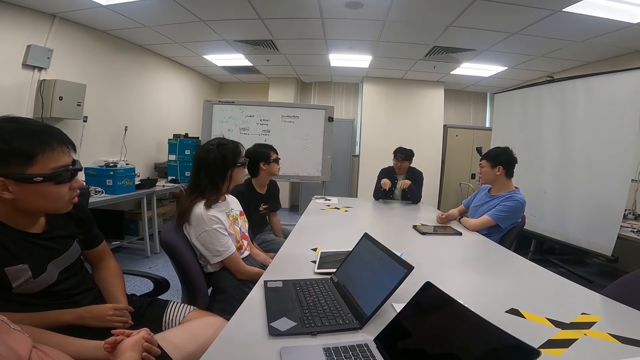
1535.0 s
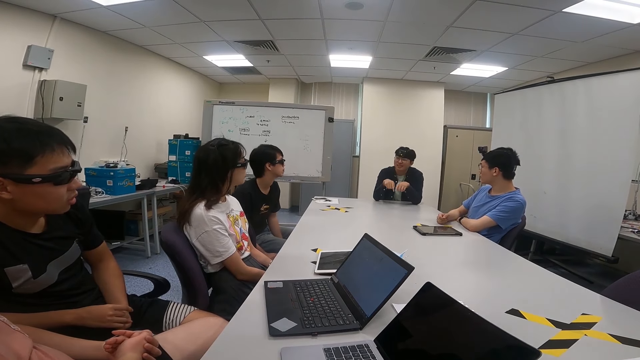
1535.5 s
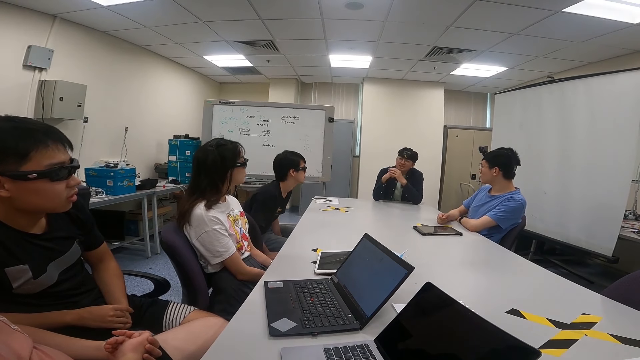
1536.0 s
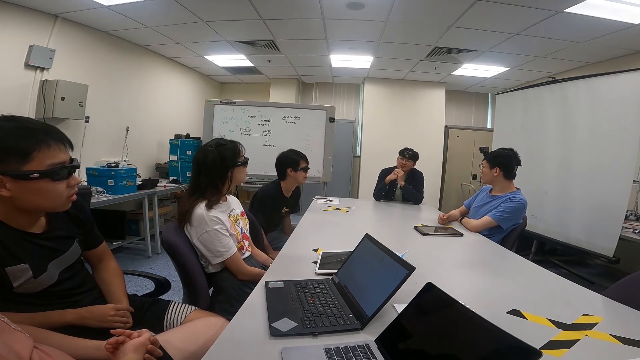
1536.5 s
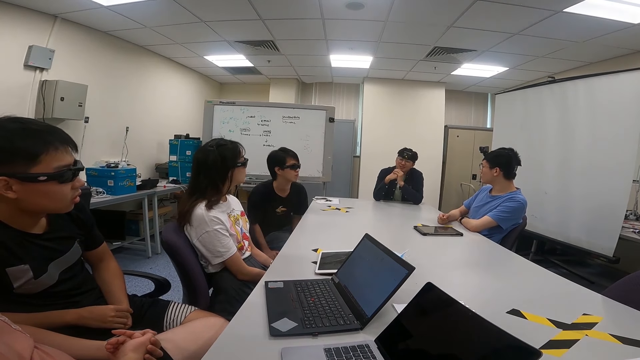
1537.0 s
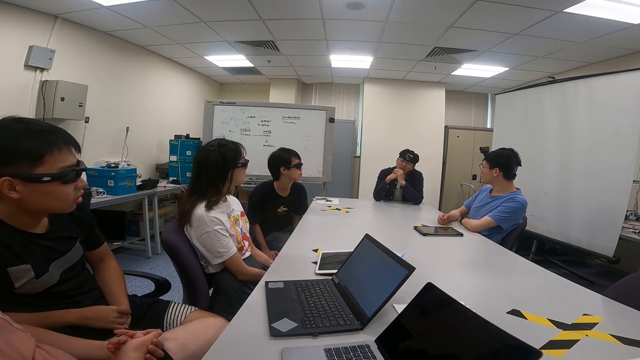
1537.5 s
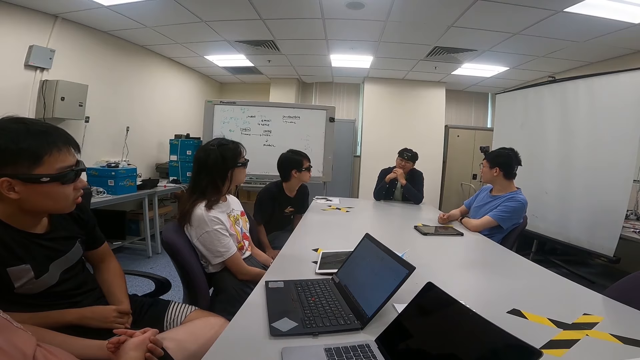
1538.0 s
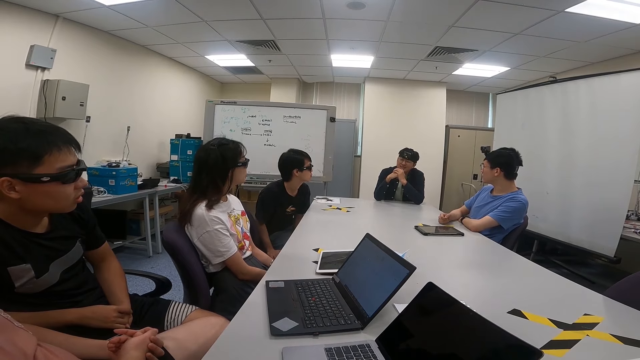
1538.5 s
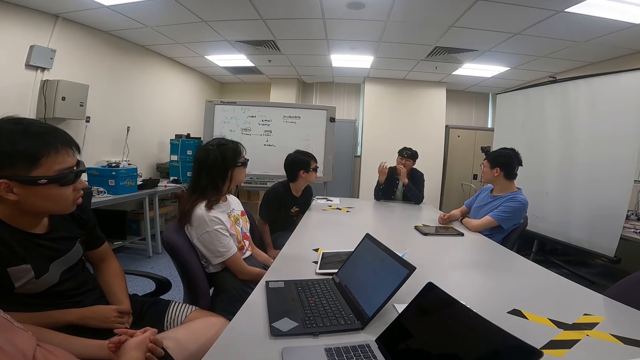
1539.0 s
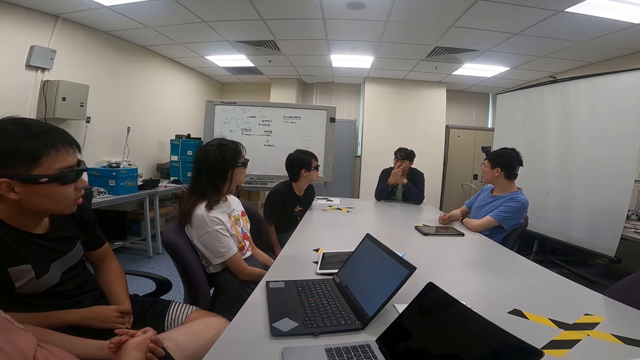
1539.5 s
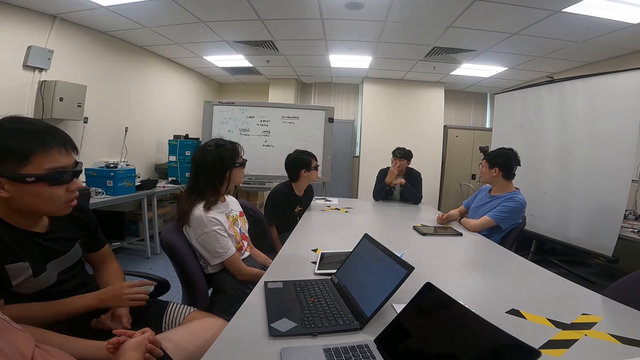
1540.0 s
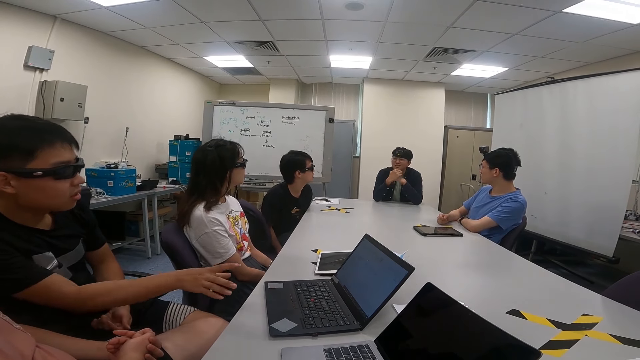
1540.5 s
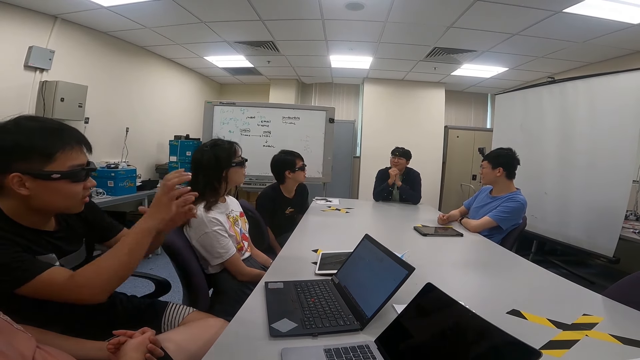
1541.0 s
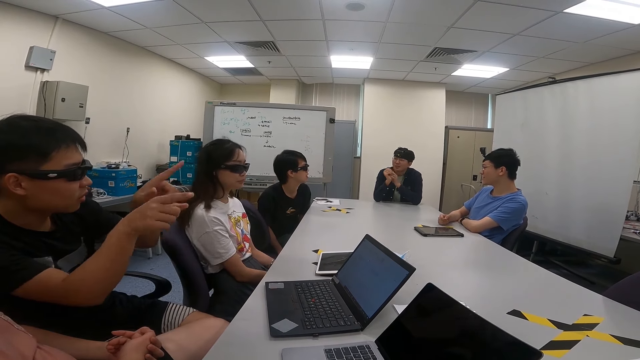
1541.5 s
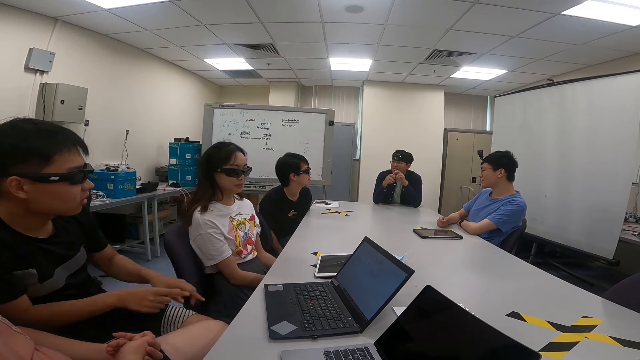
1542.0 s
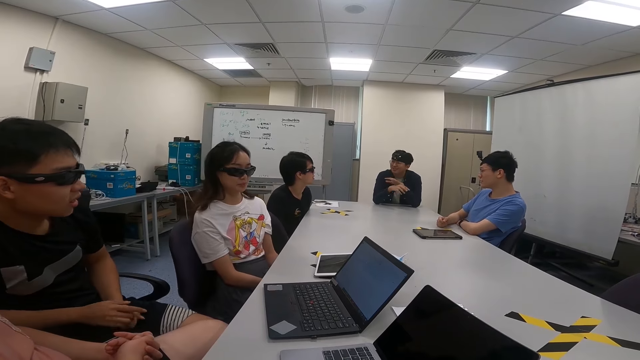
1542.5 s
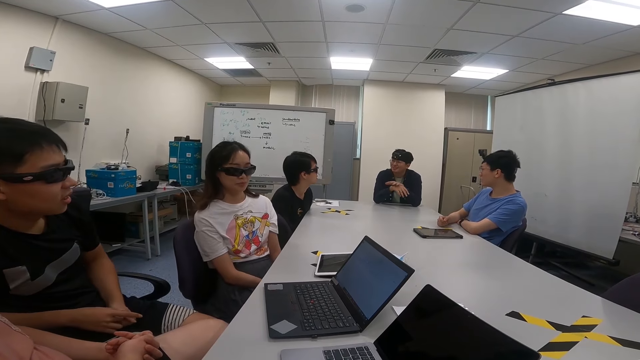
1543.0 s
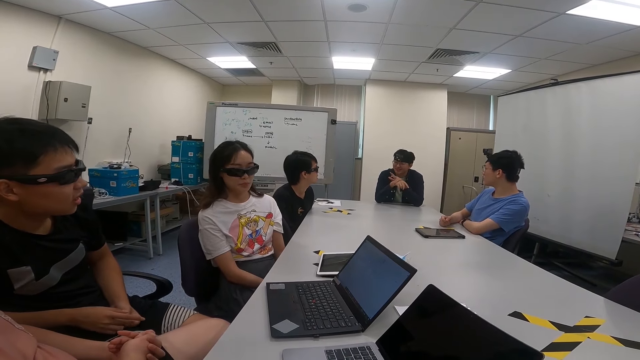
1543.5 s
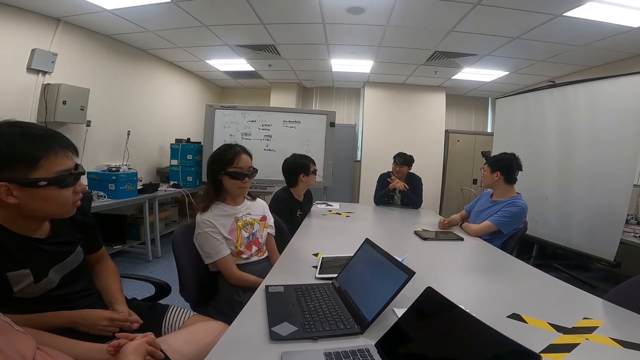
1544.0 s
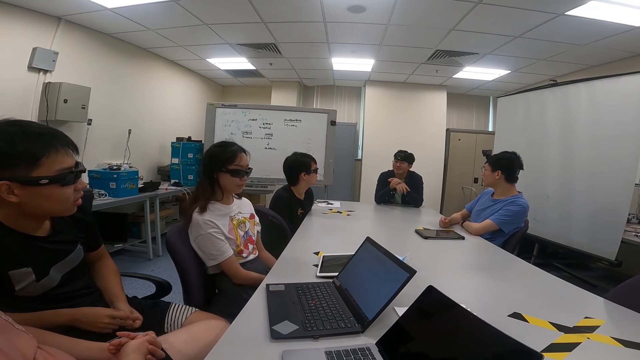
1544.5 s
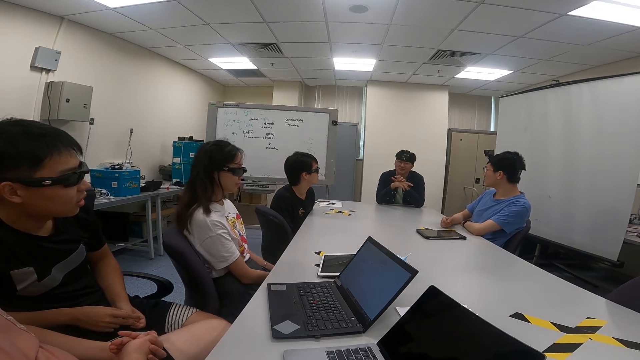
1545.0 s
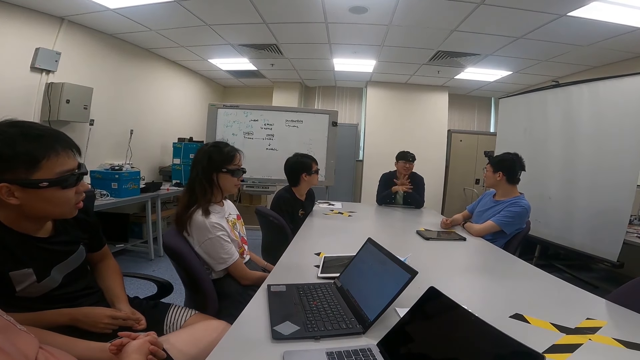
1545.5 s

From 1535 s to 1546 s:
A person points fingers. Another person swings on a chair. The first person sways hands. Another person lifts a hand. Another person moves both hands. A woman swings on a chair.

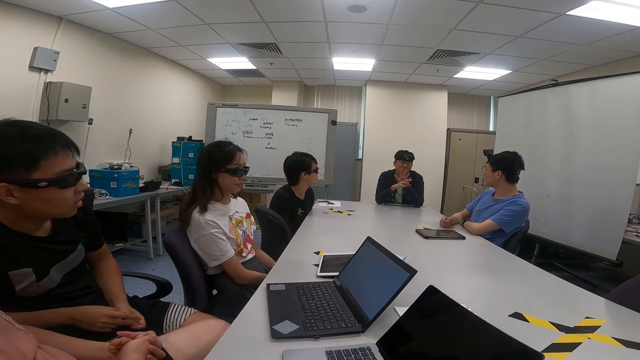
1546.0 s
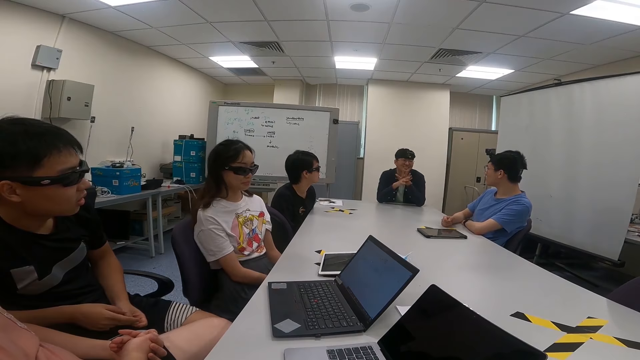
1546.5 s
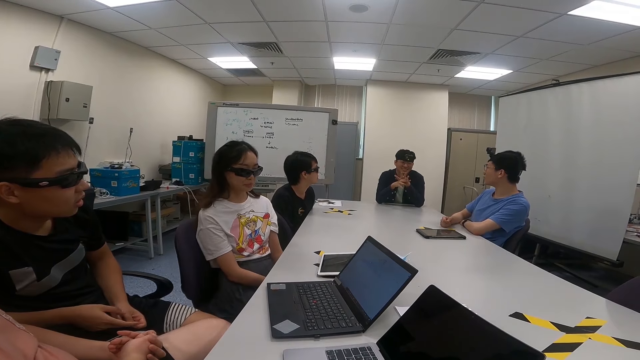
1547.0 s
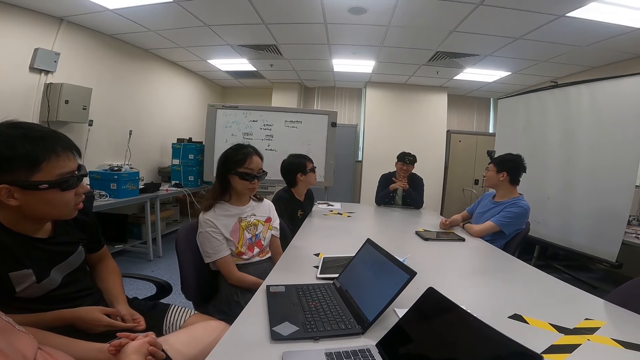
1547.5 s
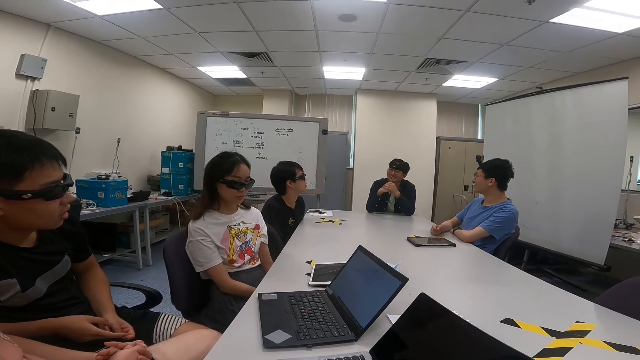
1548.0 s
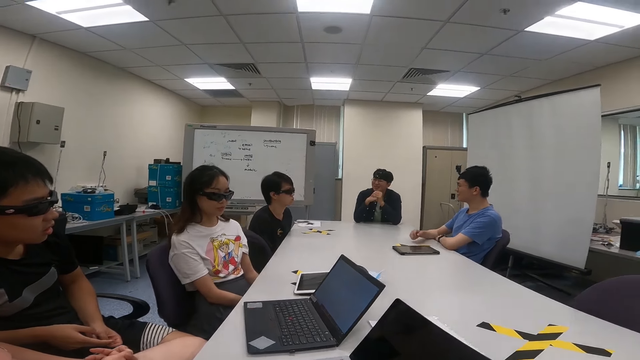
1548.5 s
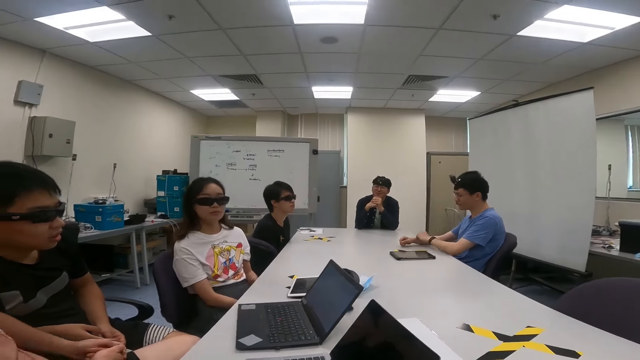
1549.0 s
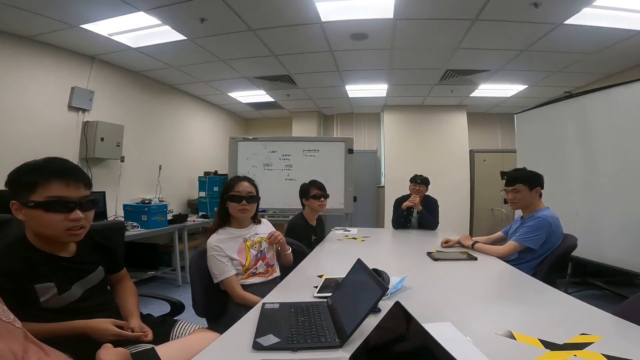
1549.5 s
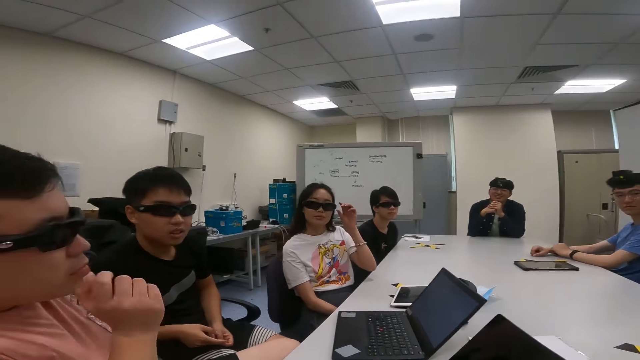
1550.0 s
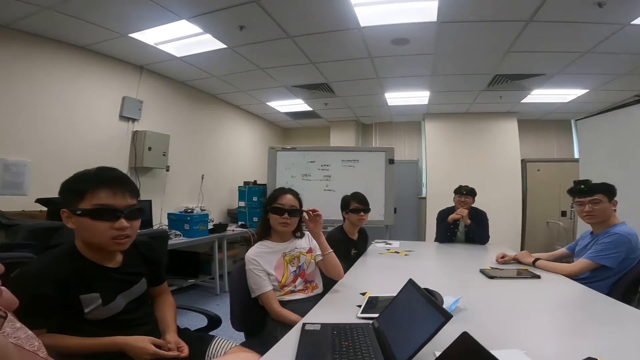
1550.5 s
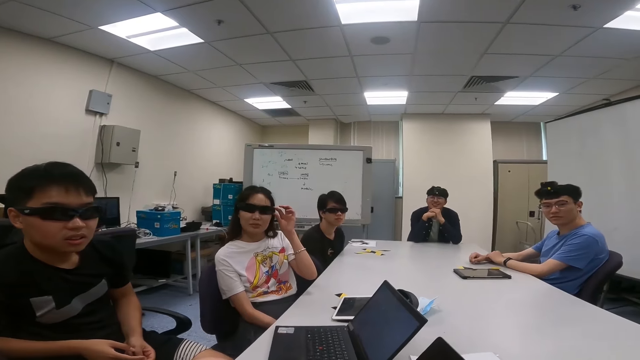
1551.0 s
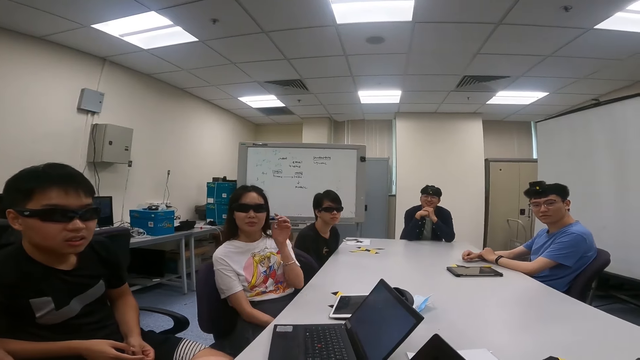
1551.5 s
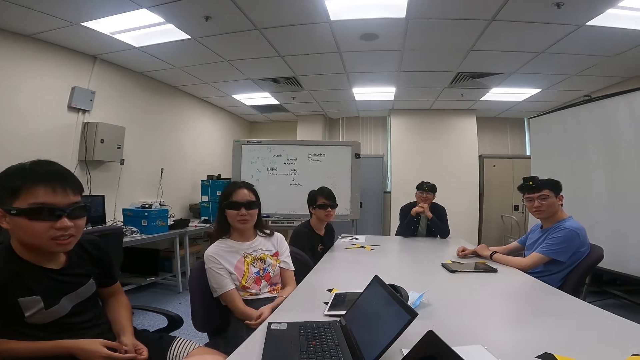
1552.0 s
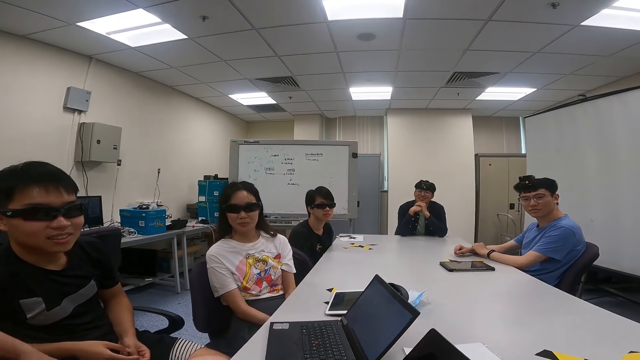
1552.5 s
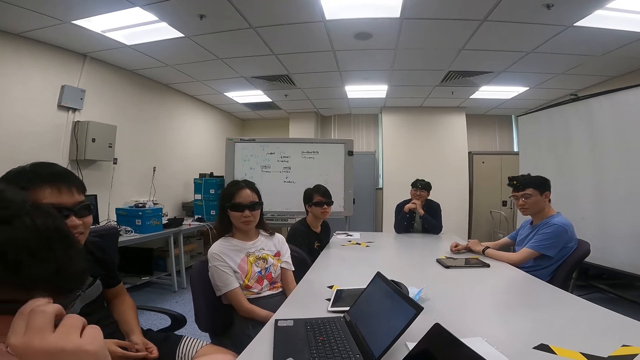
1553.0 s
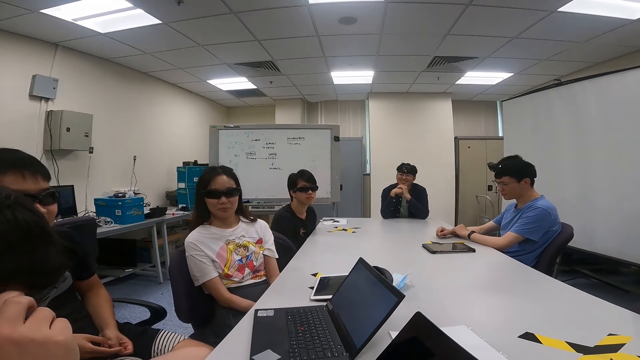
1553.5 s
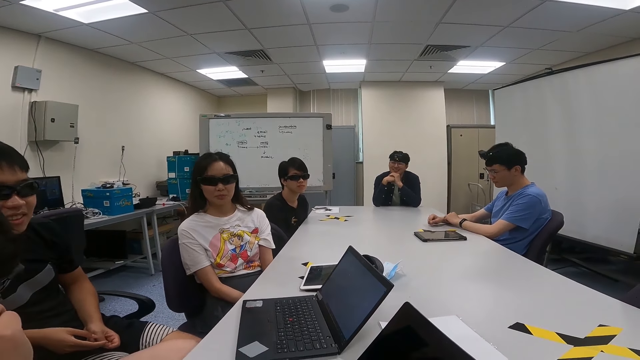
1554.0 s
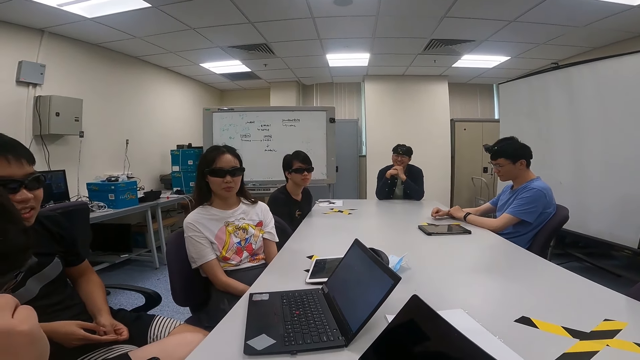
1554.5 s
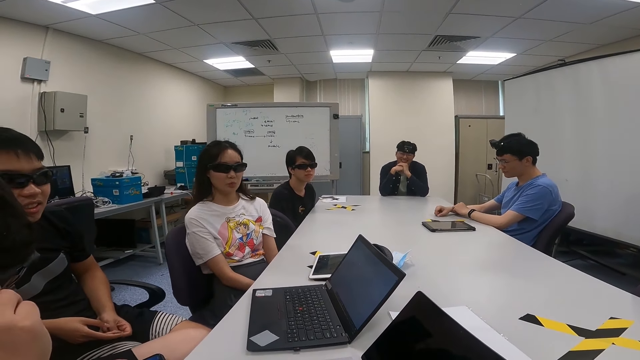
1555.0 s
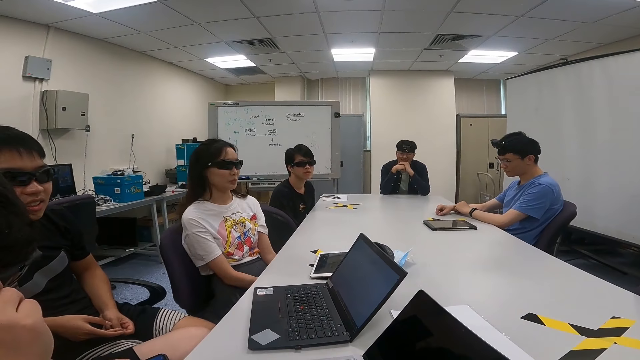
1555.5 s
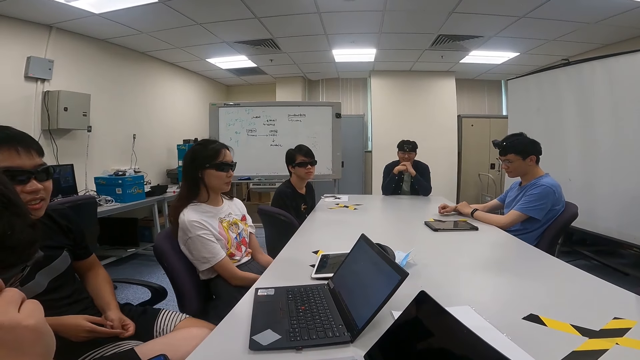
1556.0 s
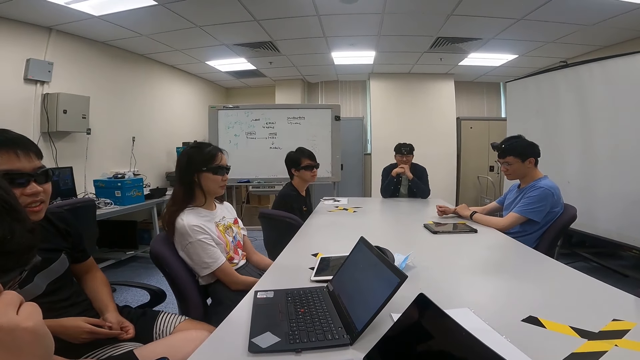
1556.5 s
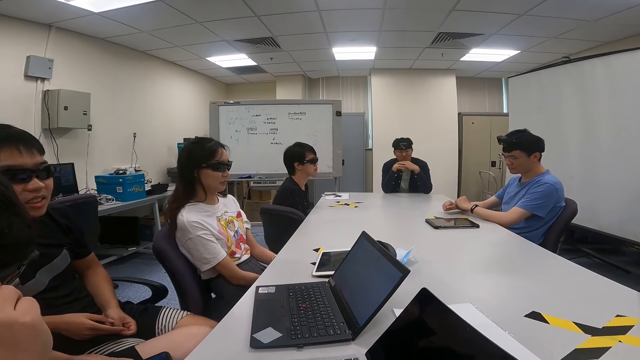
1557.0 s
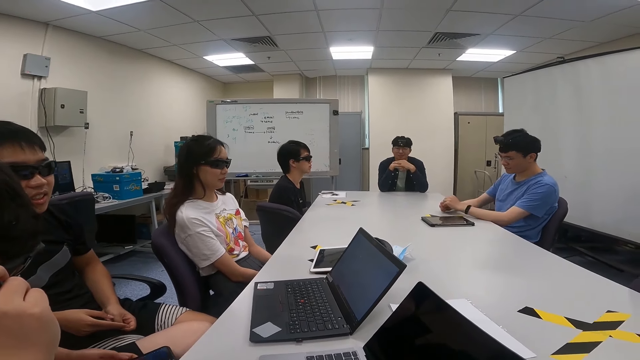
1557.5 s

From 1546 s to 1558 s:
A person nods a head. A woman touches the camera. Another person touches the camera. The camera wearer talks to three people.
